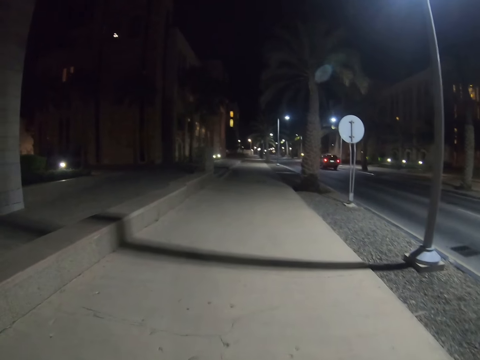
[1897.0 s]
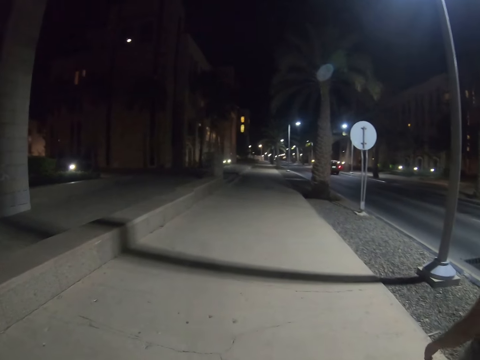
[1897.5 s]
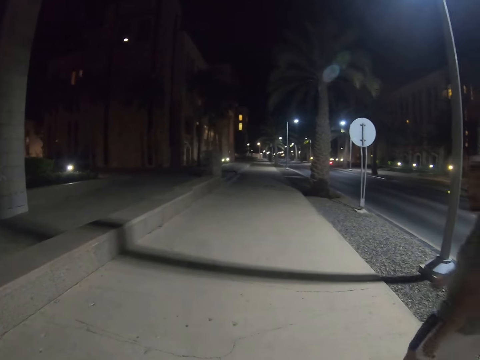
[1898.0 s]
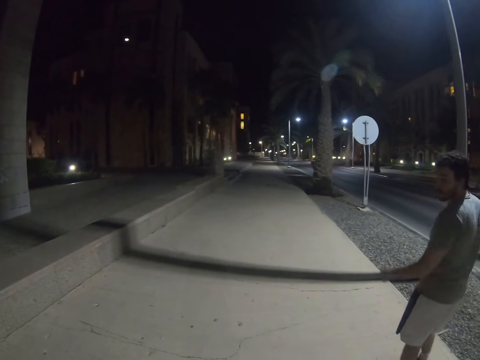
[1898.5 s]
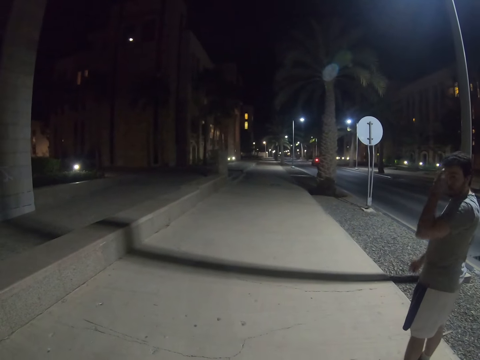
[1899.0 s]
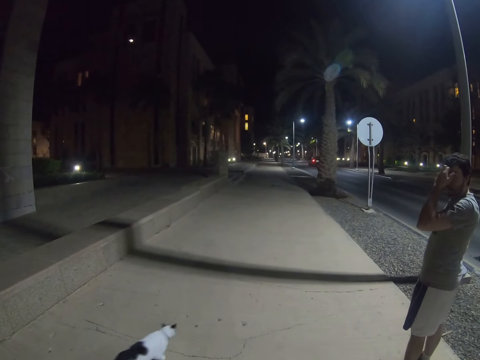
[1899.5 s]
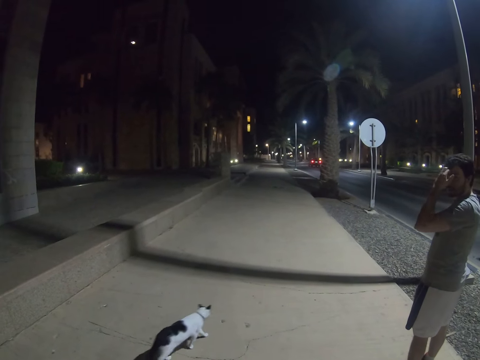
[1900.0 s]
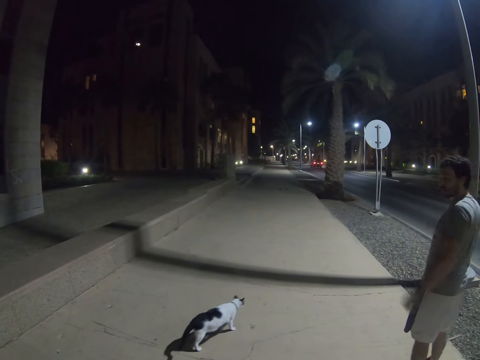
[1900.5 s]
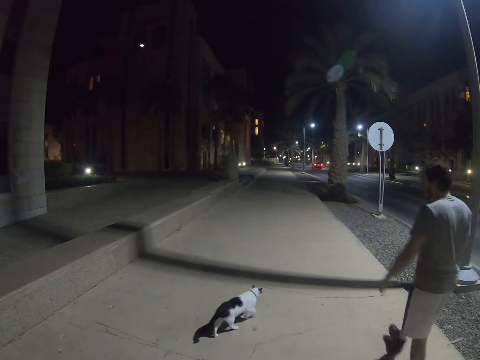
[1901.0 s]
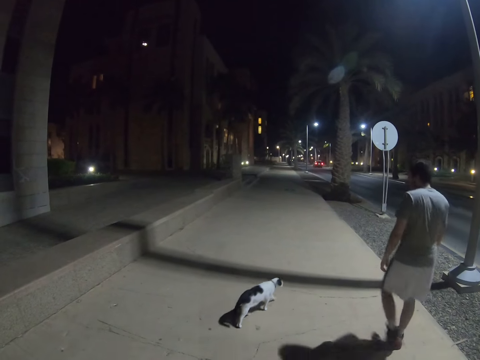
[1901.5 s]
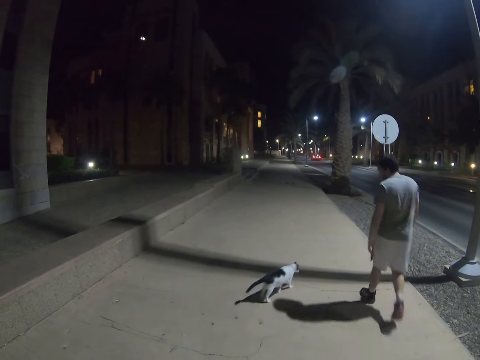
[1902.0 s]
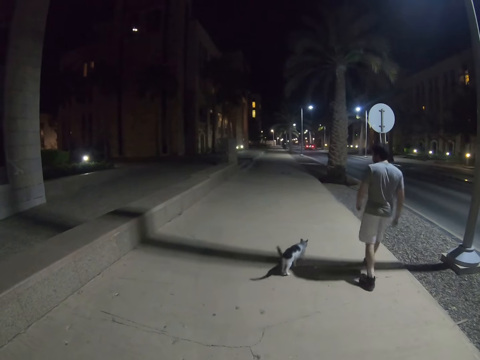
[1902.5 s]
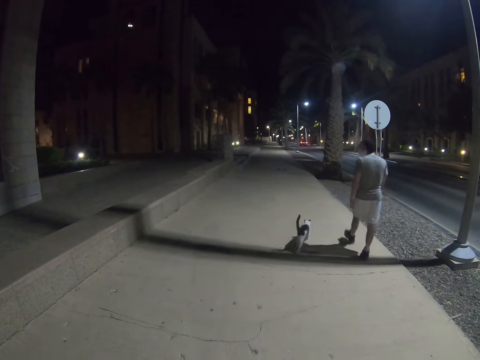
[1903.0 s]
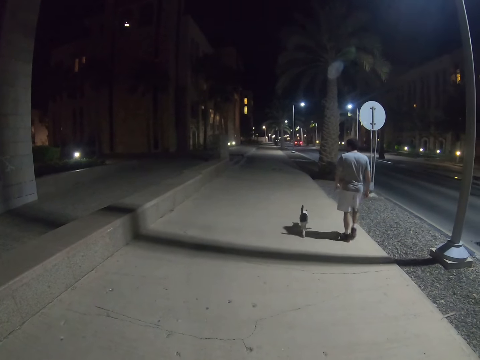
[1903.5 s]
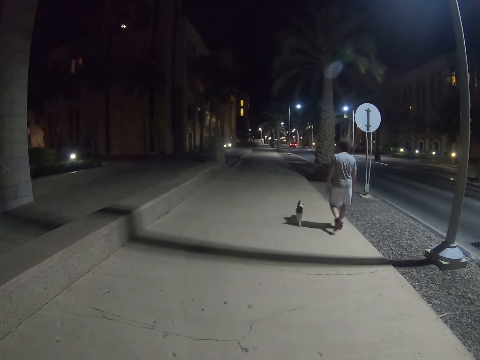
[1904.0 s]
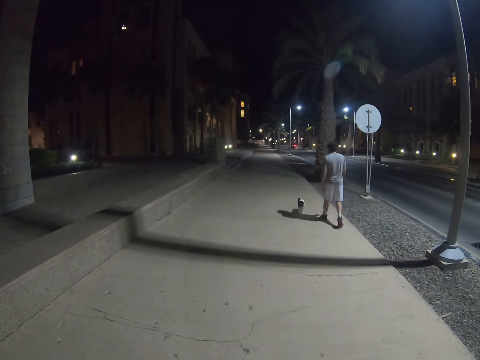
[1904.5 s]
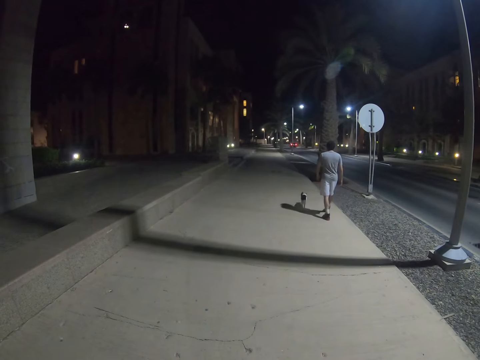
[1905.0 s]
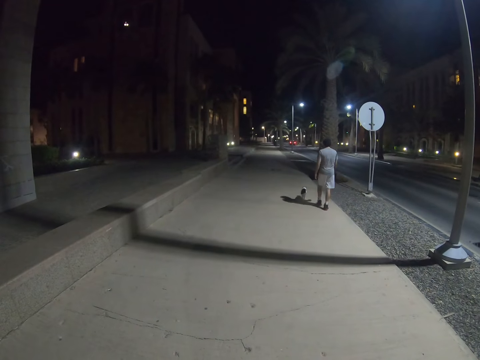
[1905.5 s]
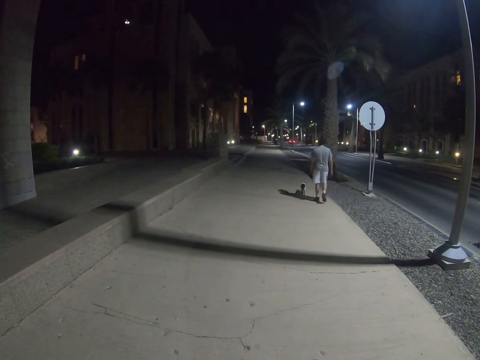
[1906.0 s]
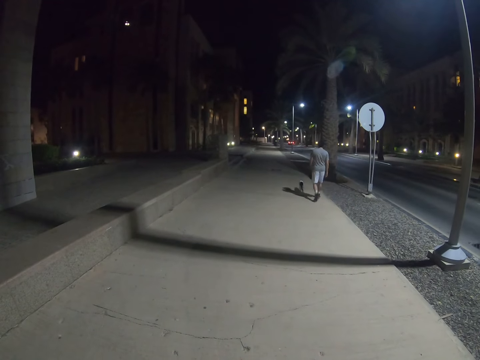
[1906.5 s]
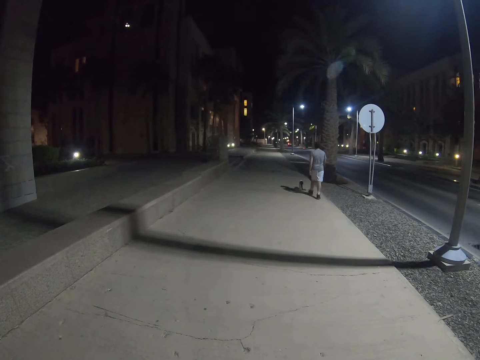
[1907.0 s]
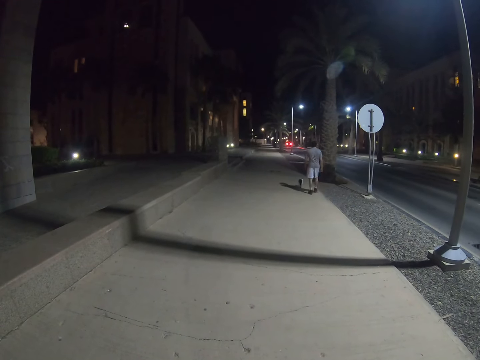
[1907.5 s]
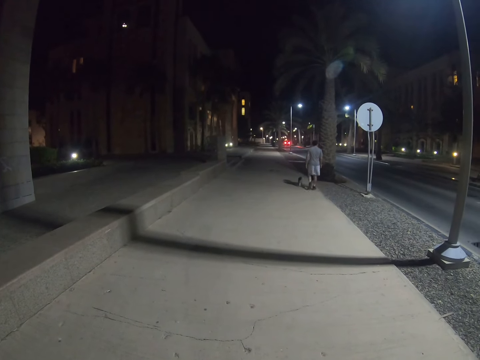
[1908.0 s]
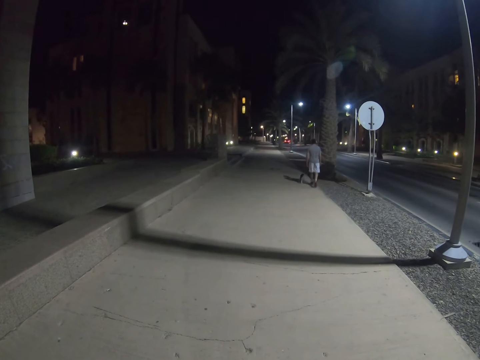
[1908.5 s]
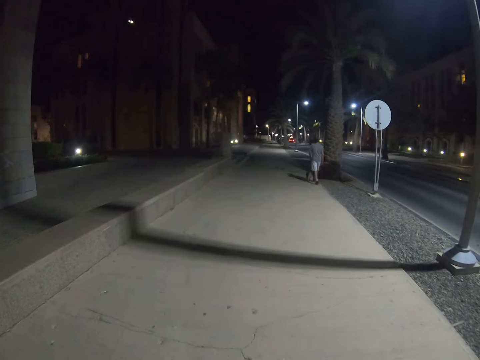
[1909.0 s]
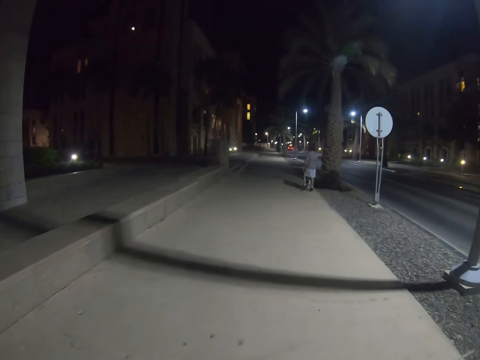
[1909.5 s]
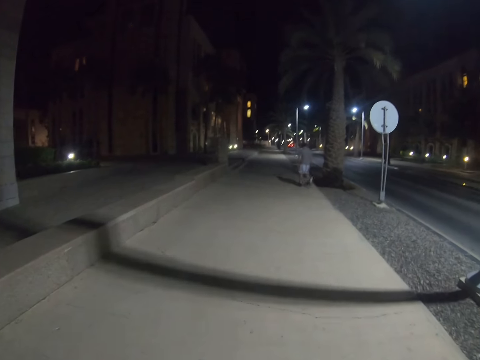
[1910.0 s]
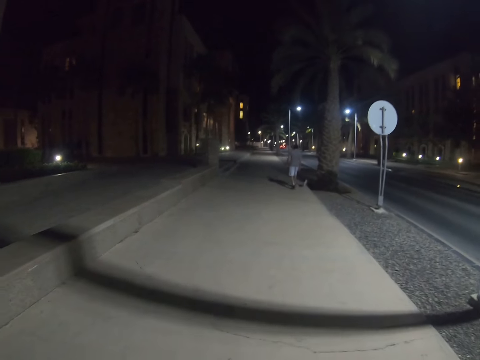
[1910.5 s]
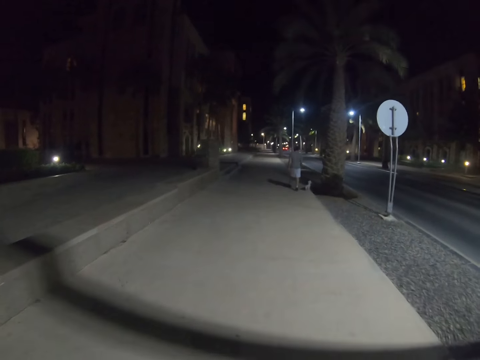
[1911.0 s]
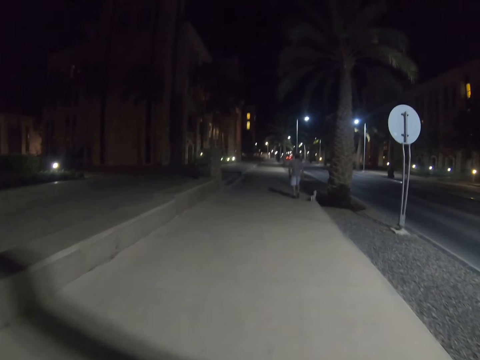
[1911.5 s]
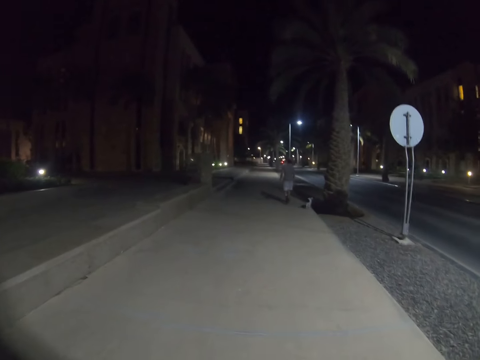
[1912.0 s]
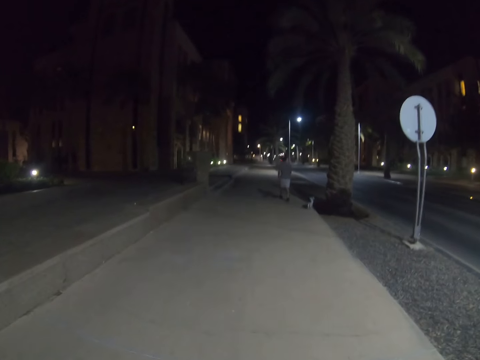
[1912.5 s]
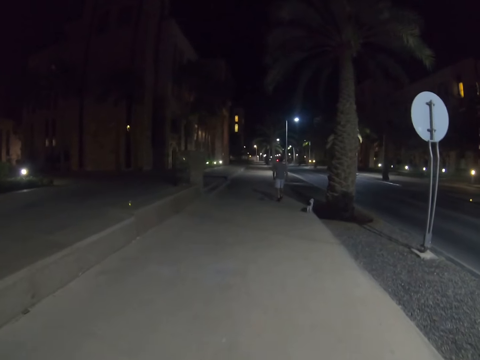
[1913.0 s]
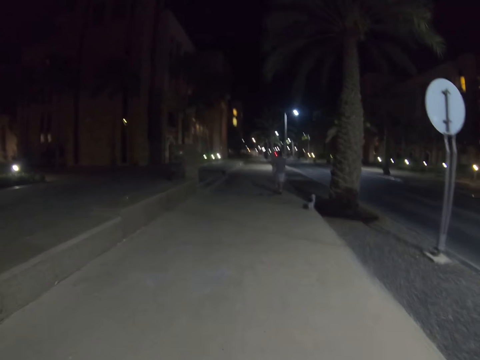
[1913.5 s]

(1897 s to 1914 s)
The man walks past the camera wearer. The man scratches the head. The camera wearer stops on the sidewalk. The man walks on the sidewalk with the cat. The camera wearer stops for a while. They walk on the sidewalk. The man walks on the sidewalk.

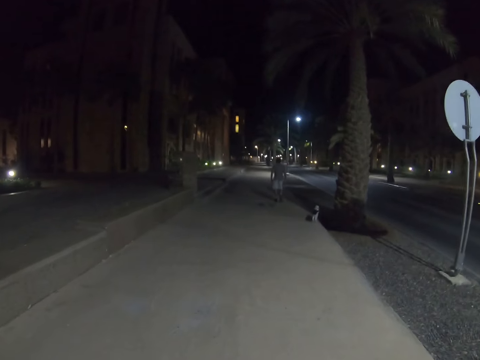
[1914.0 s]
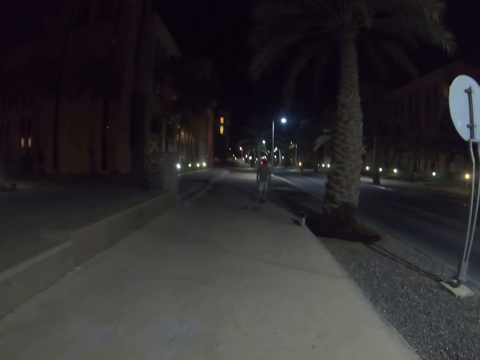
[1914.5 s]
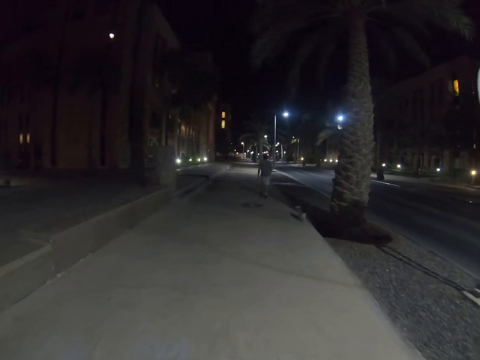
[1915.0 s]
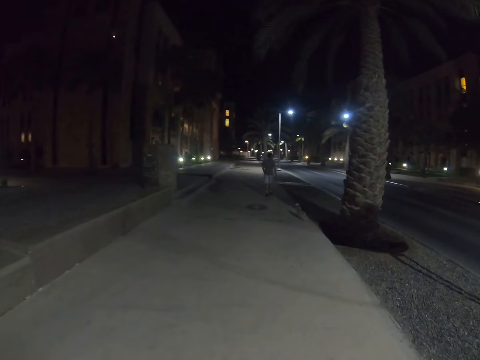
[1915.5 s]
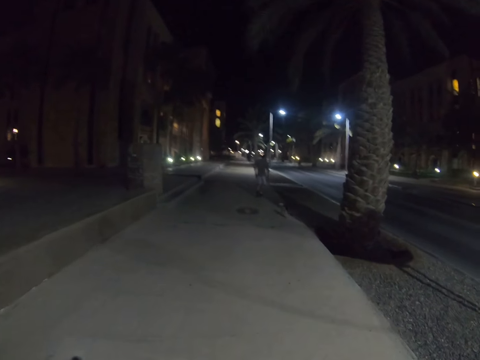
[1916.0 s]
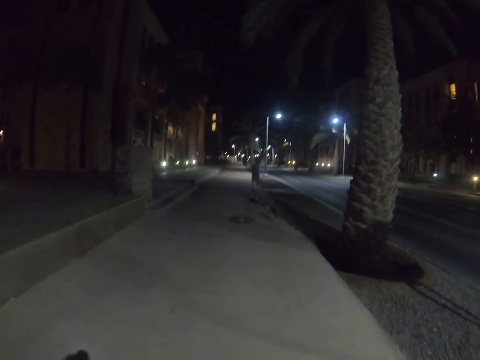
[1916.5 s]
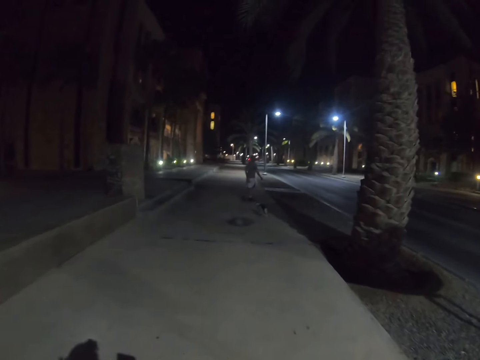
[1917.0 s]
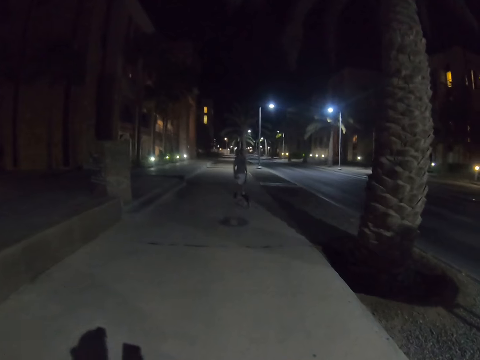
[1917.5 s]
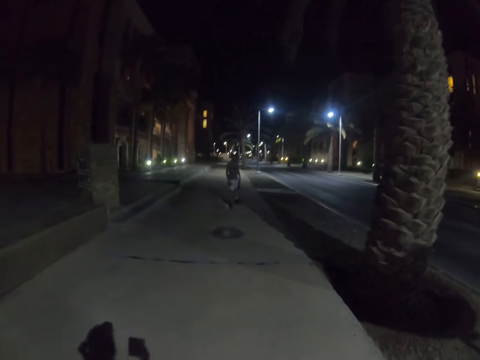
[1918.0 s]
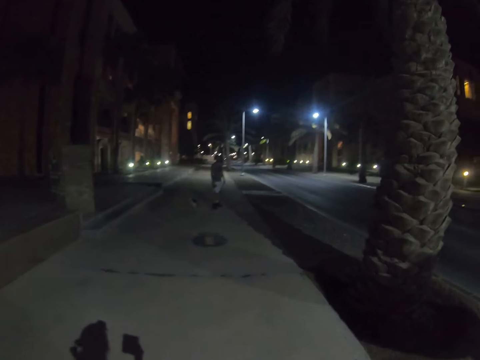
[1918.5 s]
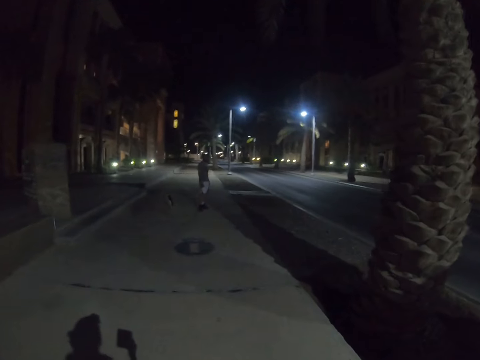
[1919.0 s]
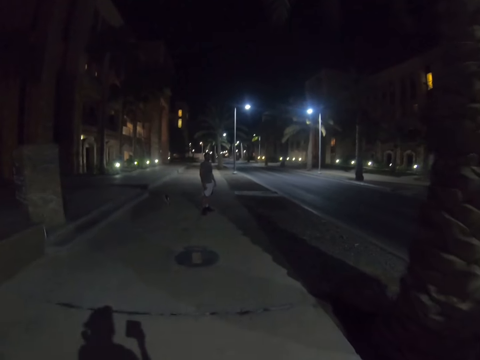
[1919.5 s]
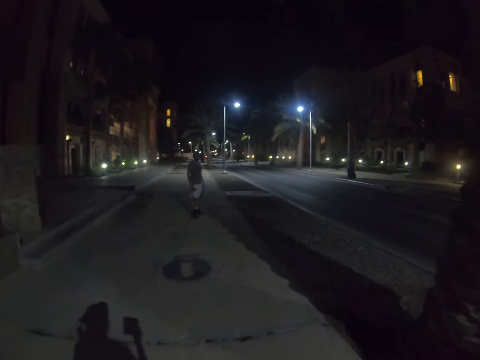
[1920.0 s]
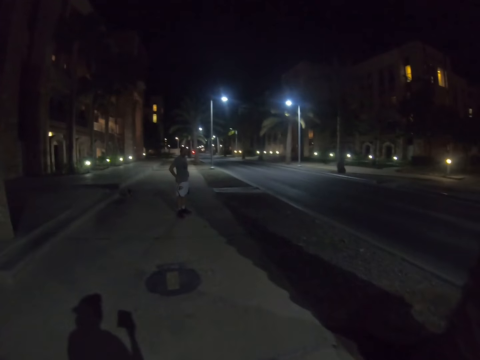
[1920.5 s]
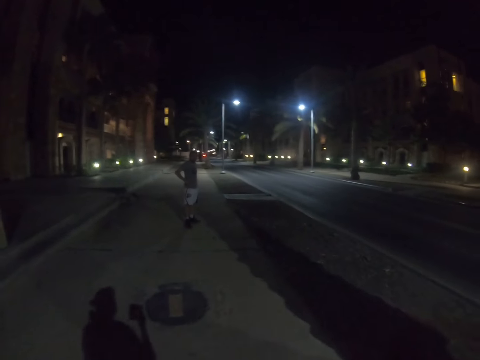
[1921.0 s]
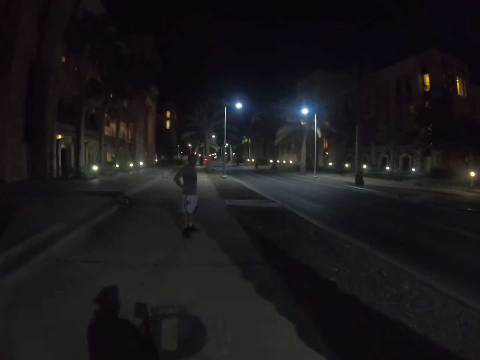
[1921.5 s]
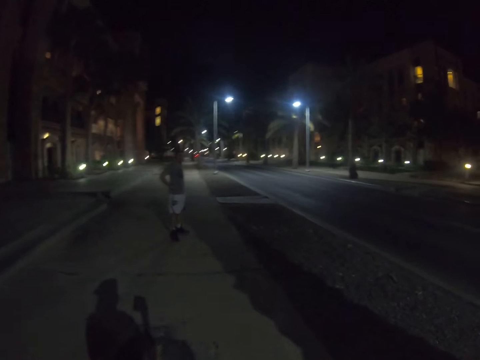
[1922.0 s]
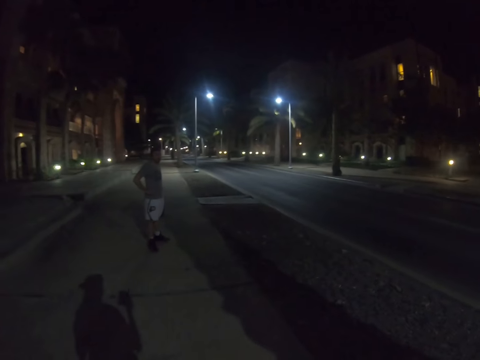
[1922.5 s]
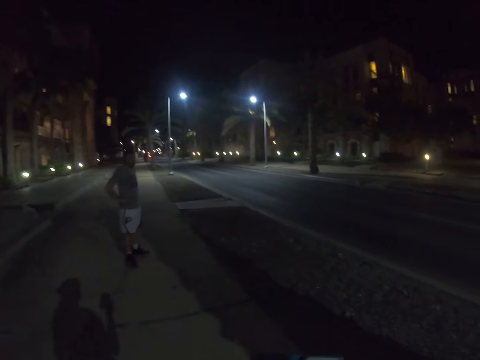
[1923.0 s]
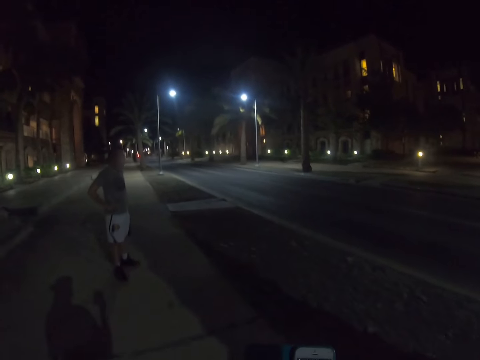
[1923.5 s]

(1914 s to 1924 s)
The man stops. The camera wearer walks on the sidewalk. The man stands for a while.
